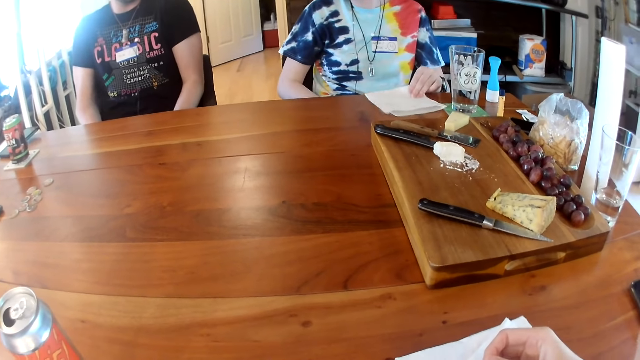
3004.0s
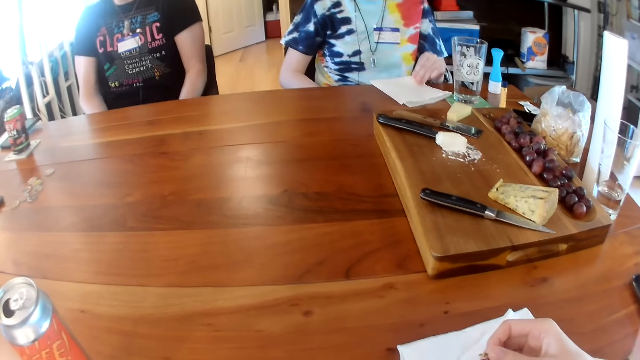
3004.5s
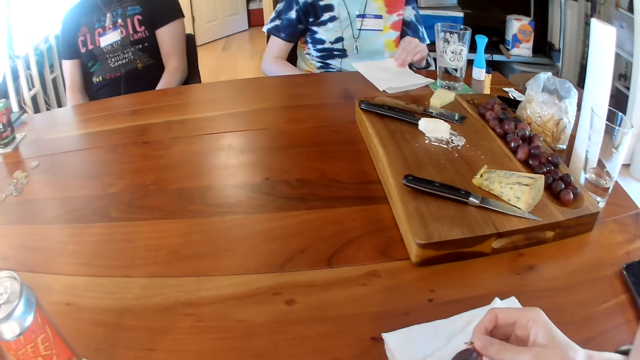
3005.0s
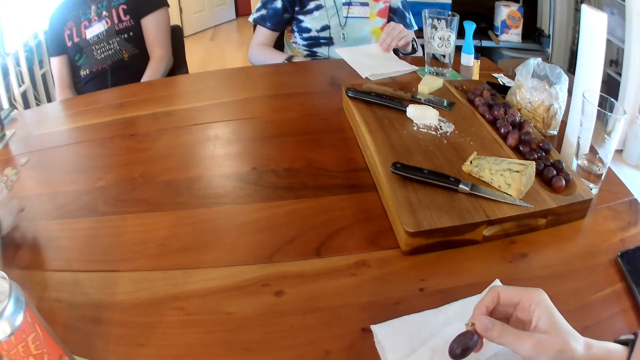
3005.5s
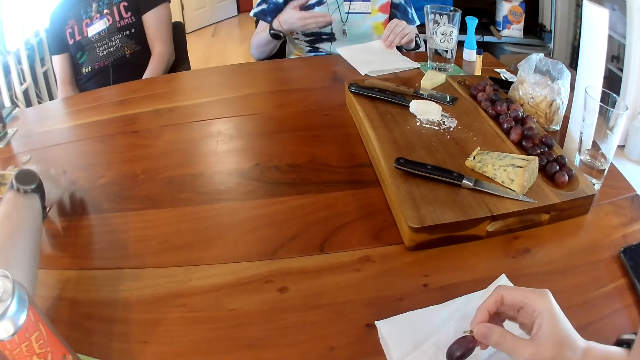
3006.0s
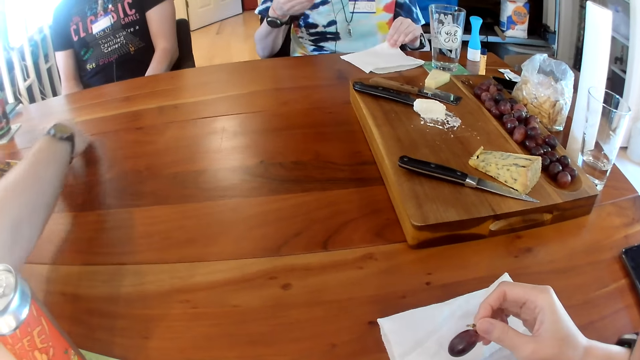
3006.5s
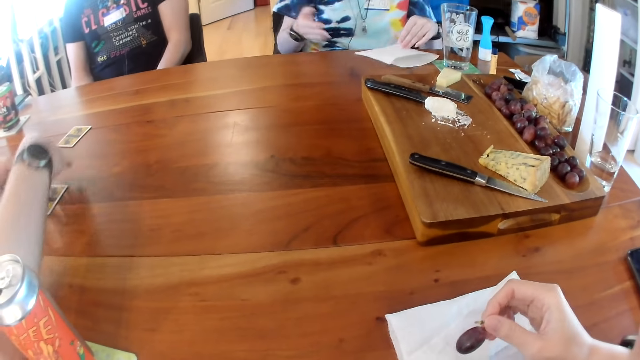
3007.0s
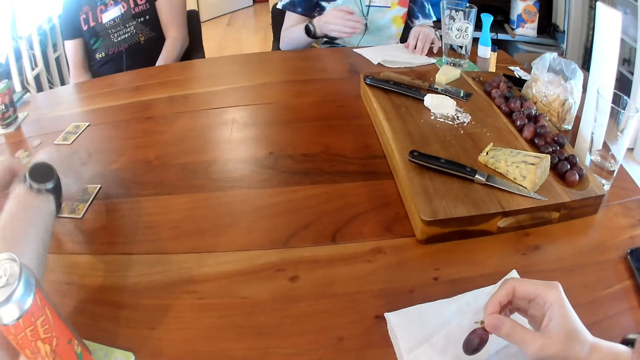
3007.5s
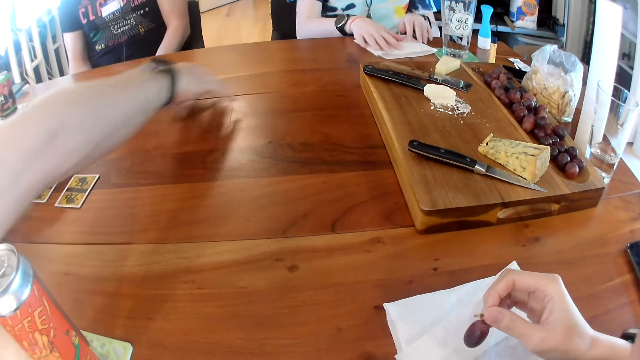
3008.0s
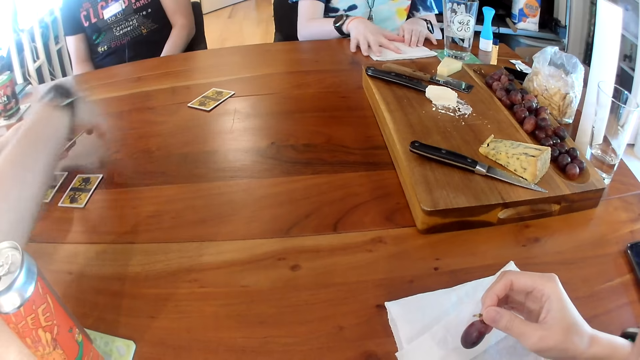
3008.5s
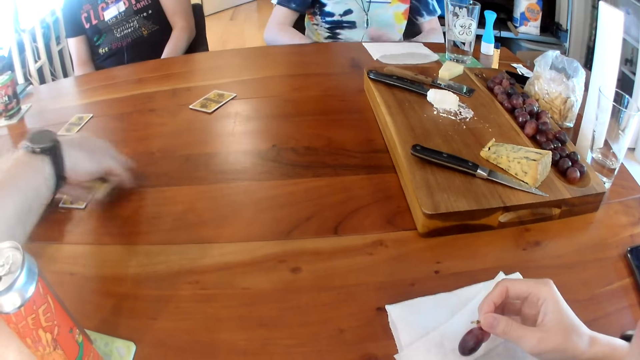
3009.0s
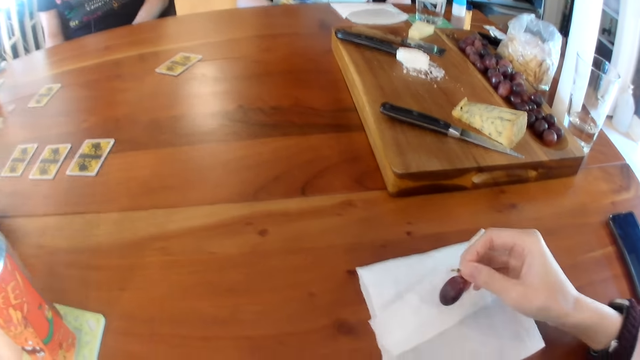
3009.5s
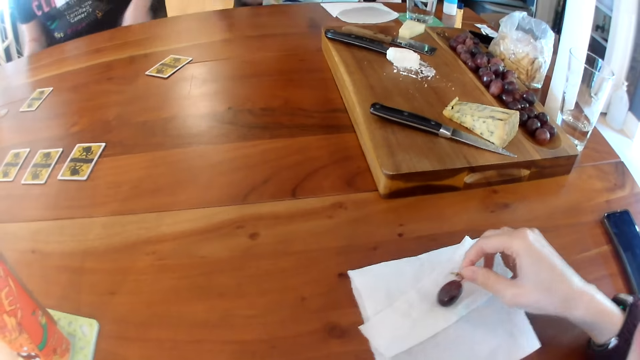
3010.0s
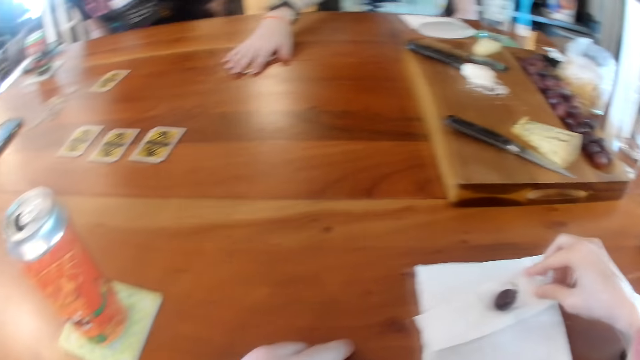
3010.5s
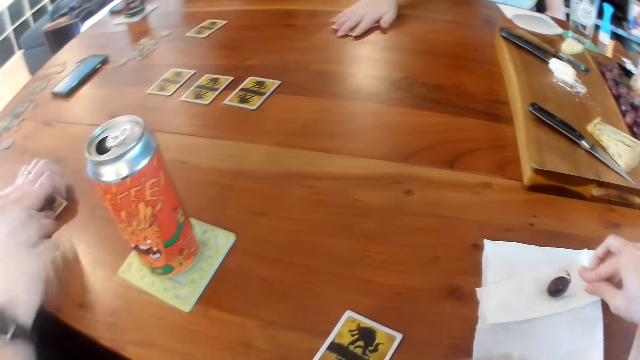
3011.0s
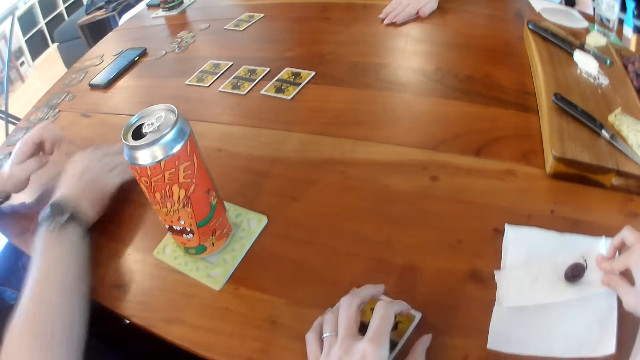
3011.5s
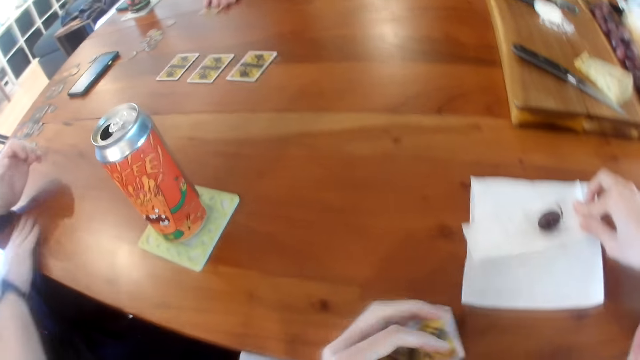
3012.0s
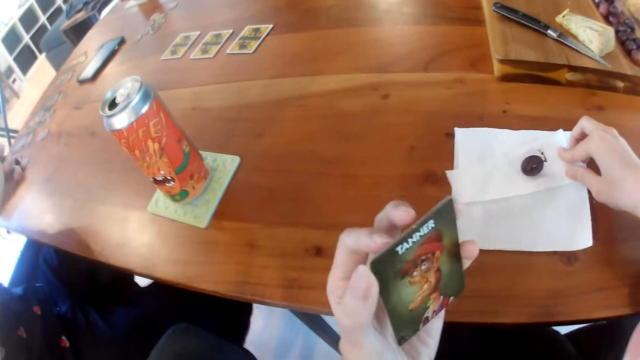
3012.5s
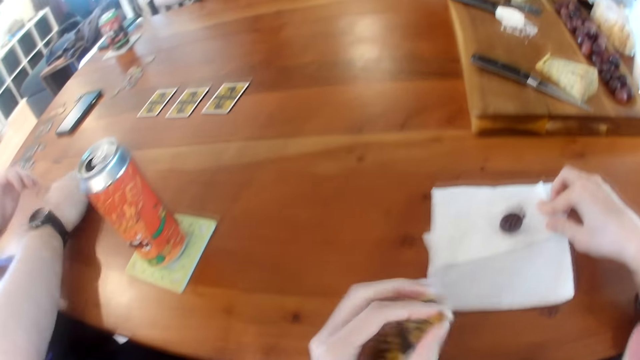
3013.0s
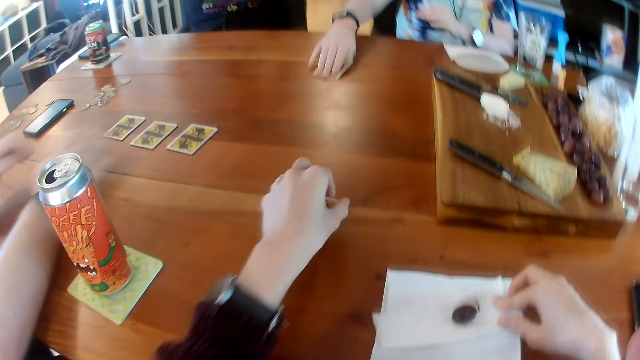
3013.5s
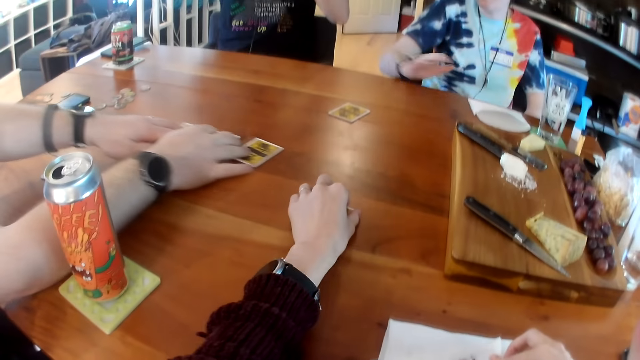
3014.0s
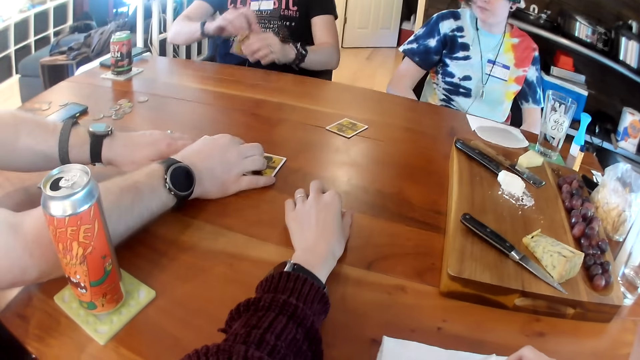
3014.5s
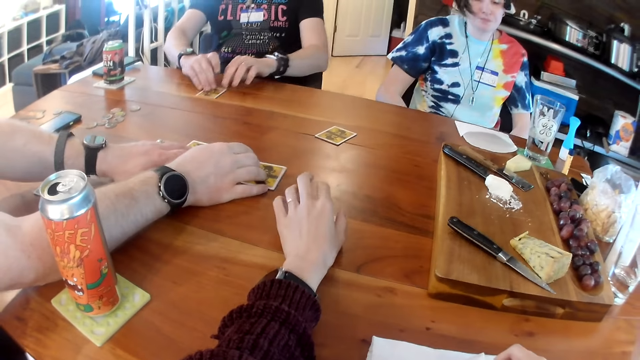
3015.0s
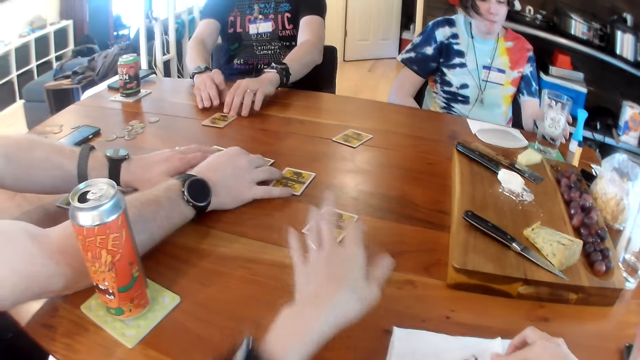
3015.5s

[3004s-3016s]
A woman touches the paper towel on the table with her left hand. The woman wipes her hand with a napkin. A man spreads the cards on the table with both hands. The woman moves her right hand. The woman touches the paper towel on the table with both hands. The man puts the cards on the table. The camera wearer drops the grape in her right hand on the paper towel on the table. The woman picks up a card from the table with her right hand. The camera wearer wipes her right hand on the paper towel on the table. The man picks up a card from the table with both hands. The camera wearer picks up a card from the table with her left hand. Another man picks up a card from the table with both hands. The first man drops the card on the table with his right hand. The woman drops the card on the table with her right hand. The camera wearer drops the card on the table with her left hand. The first man moves the cards on the table with both hands. The other man drops the card on the table with his right hand.

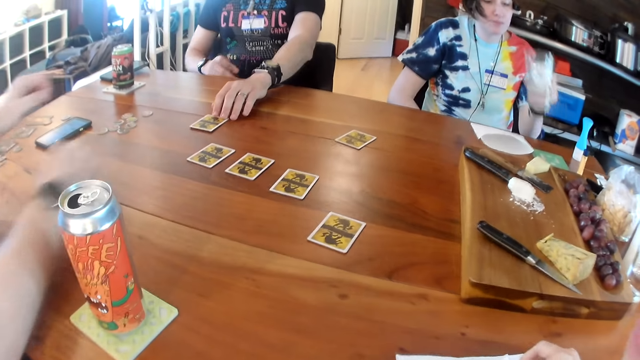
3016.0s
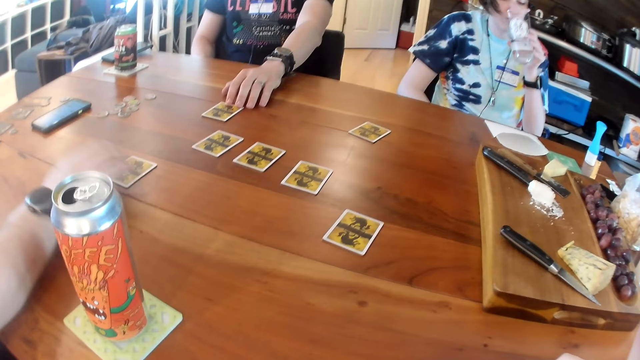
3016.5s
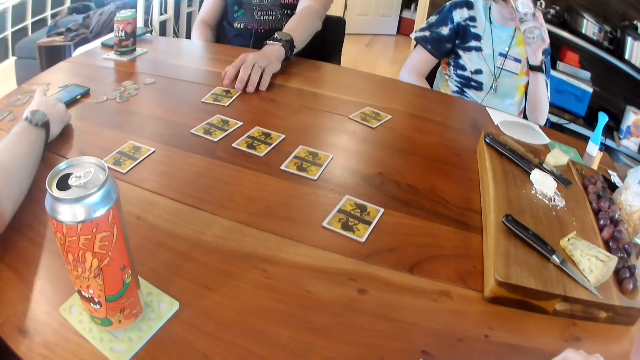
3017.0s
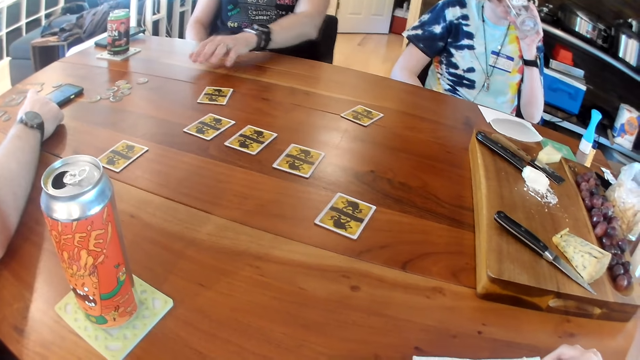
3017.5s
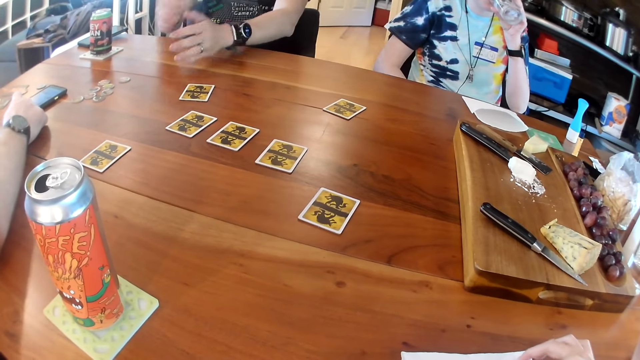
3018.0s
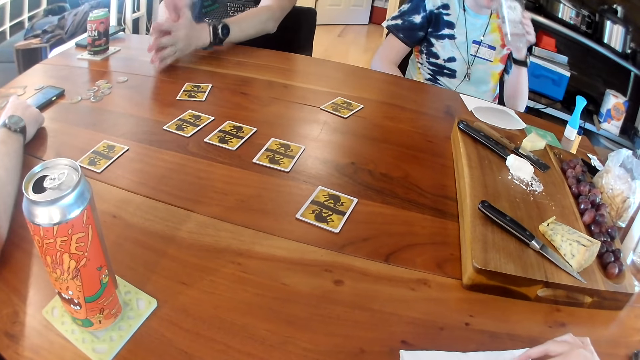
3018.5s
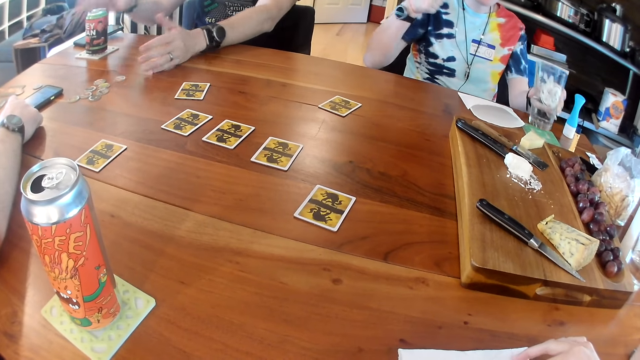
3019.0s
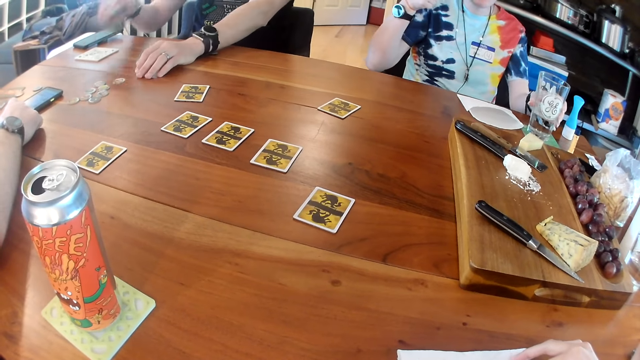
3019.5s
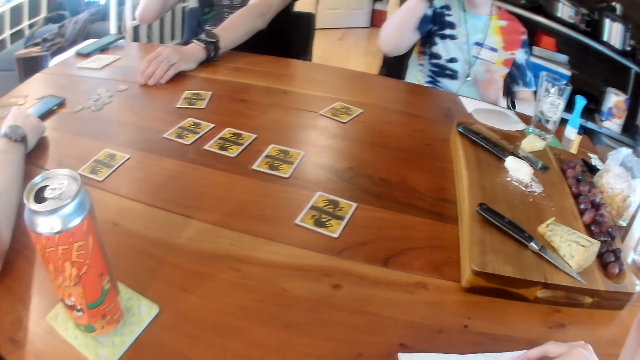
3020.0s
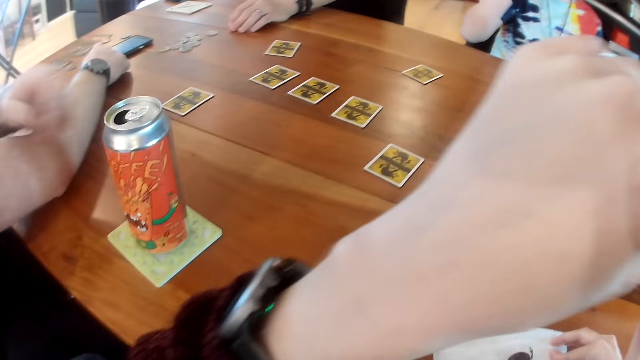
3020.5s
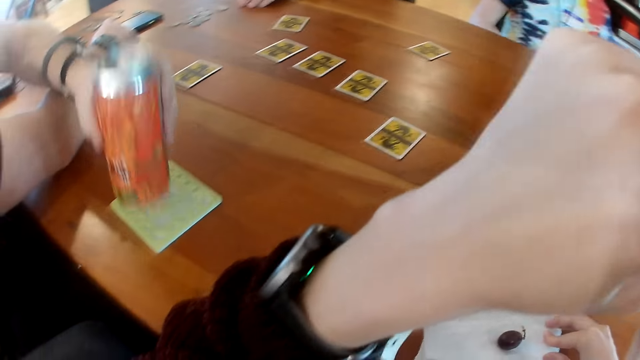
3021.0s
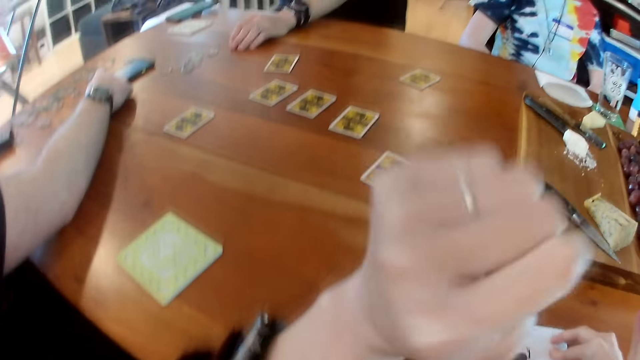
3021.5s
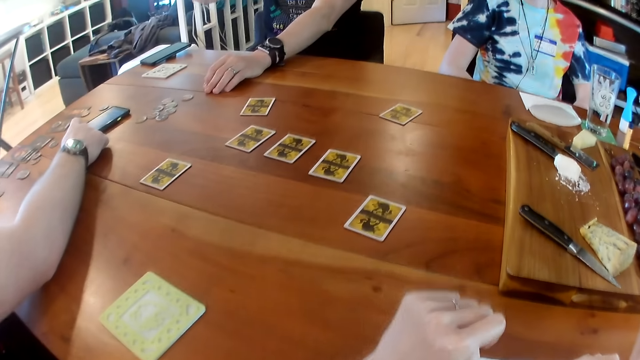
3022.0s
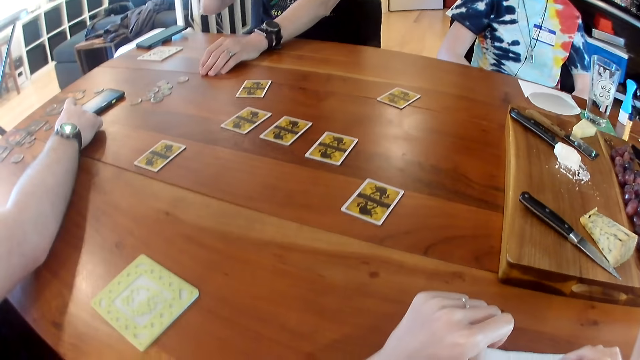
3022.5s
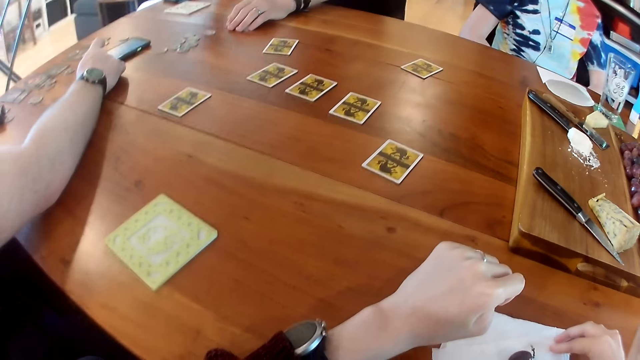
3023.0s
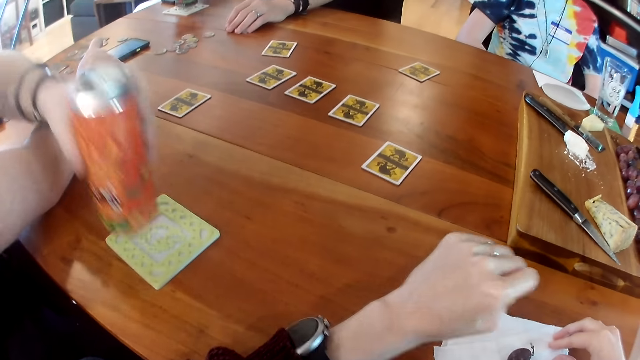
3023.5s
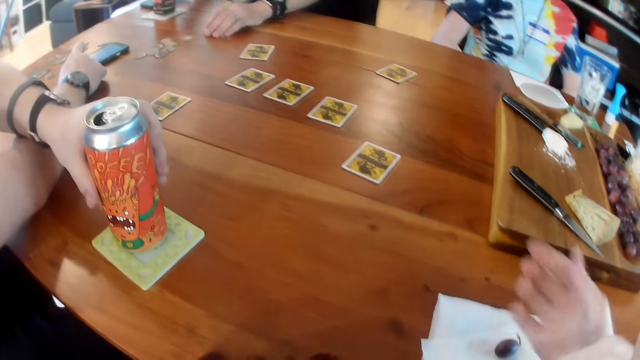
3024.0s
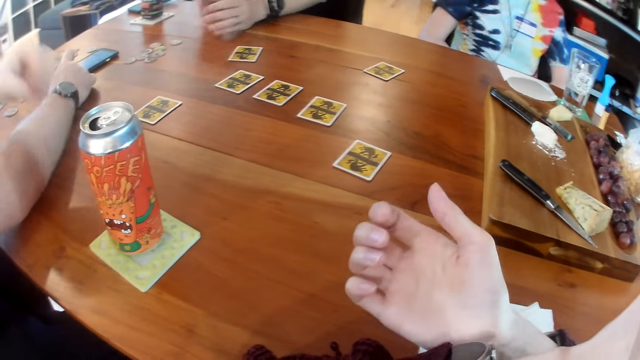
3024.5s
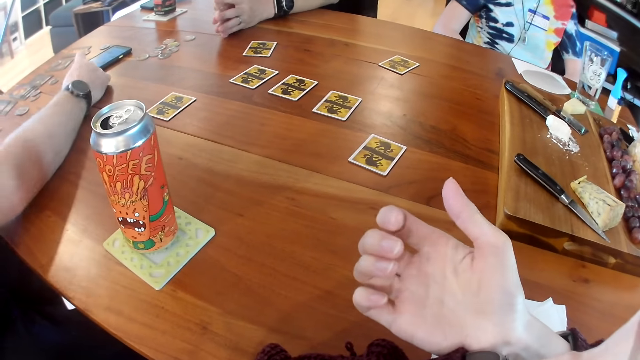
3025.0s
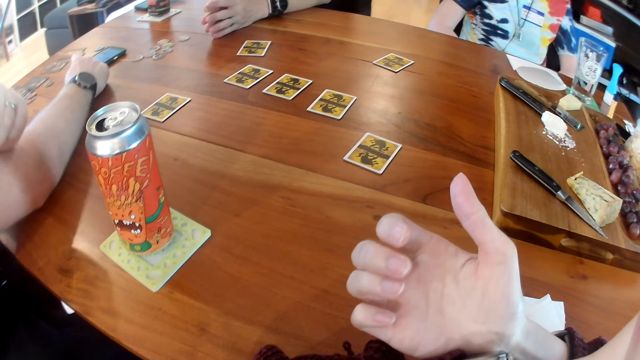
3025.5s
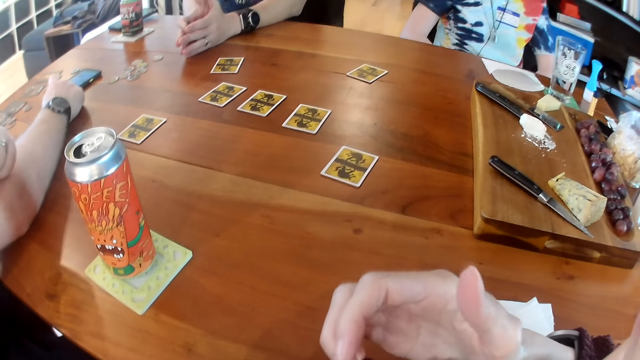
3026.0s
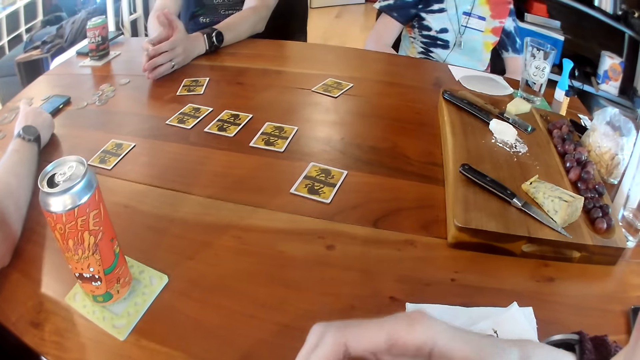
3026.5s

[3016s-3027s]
The woman picks up the cup from the table with her left hand. She drinks from the cup in her left hand. A man moves a card on the table with his right hand. He presses a phone on the table with his right hand. Another man places his hands together on the table. The woman drops the cup on the table with her left hand. The other man picks up a can from the table with his right hand. The camera wearer raises her left hand to her face. The first man picks up a can from the table with his left hand. The other man drops the can on the table with his right hand. The first man drops the can on the table with his left hand. The camera wearer crosses her hands. The other man interacts with the woman. He places his hands together on the table.
